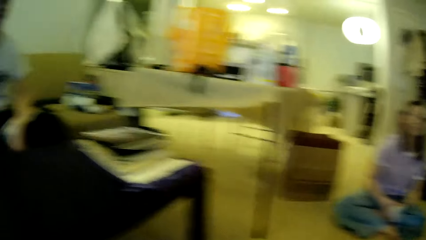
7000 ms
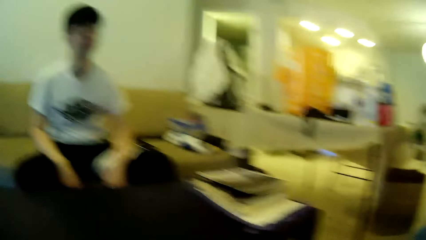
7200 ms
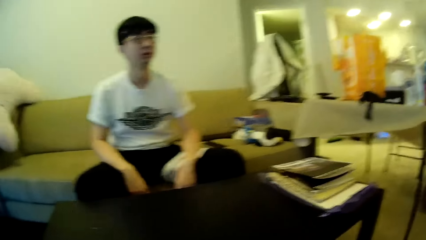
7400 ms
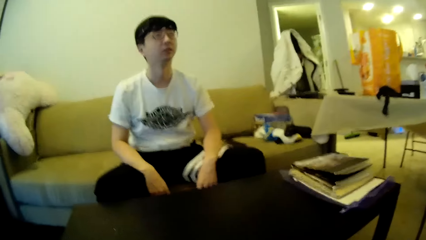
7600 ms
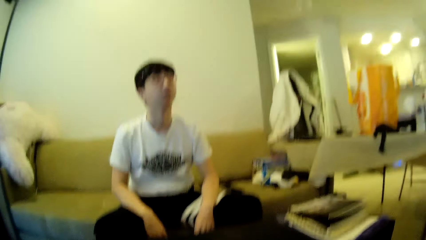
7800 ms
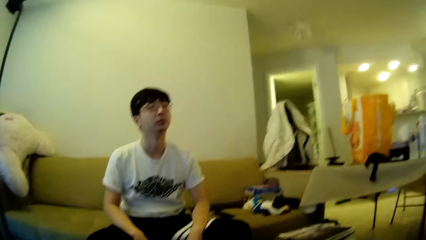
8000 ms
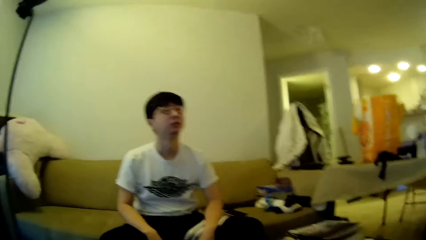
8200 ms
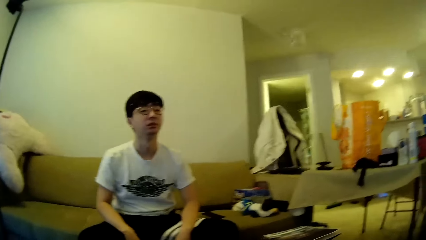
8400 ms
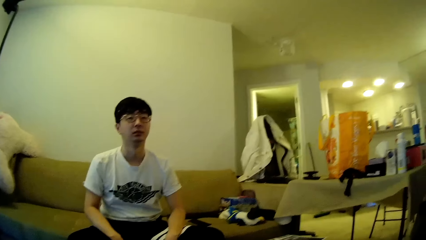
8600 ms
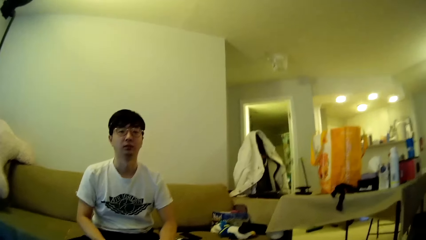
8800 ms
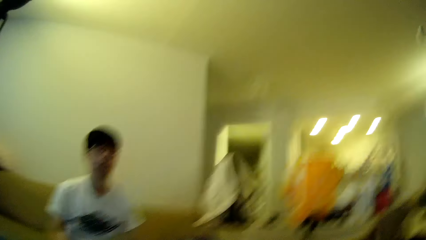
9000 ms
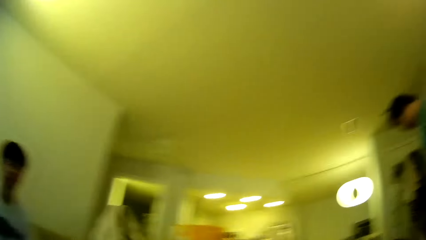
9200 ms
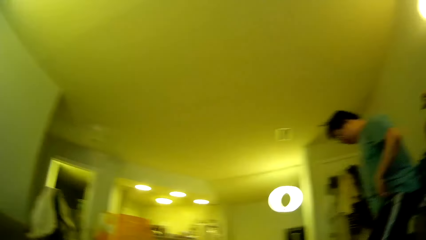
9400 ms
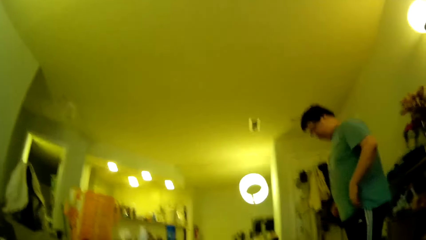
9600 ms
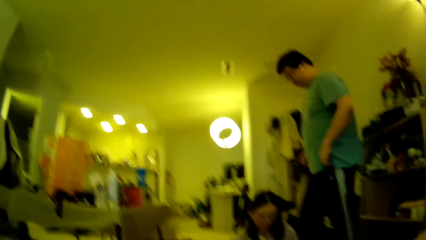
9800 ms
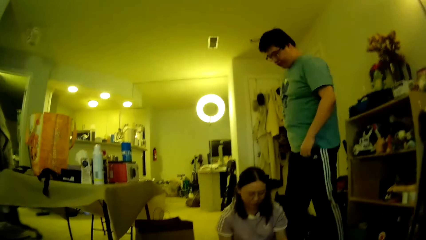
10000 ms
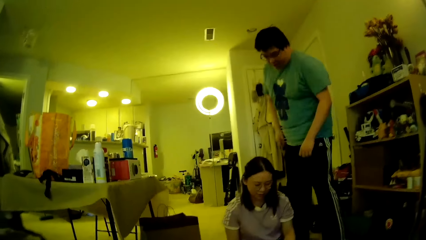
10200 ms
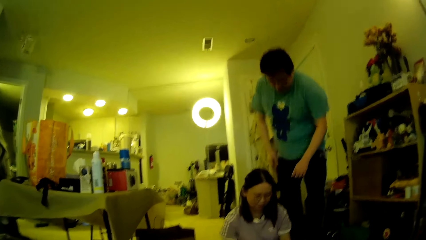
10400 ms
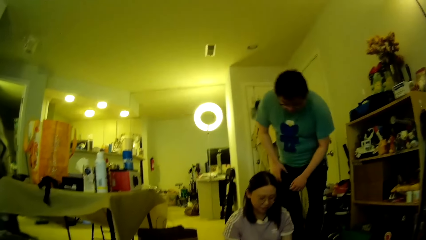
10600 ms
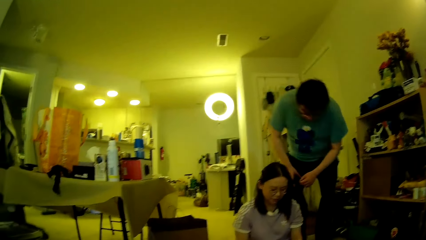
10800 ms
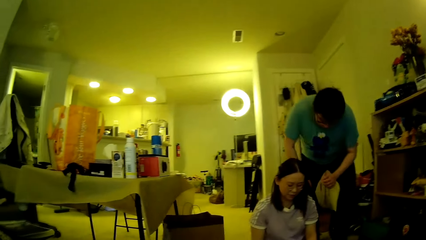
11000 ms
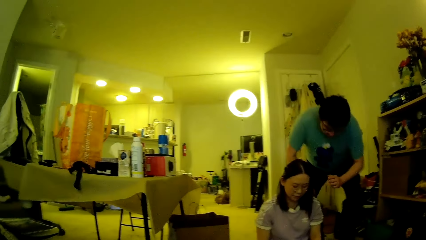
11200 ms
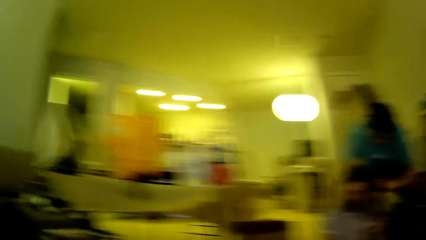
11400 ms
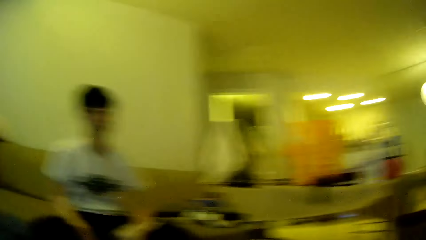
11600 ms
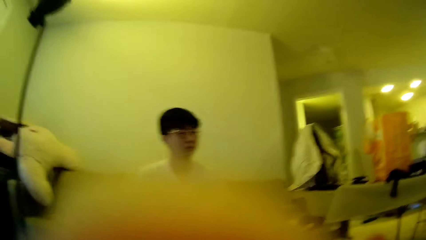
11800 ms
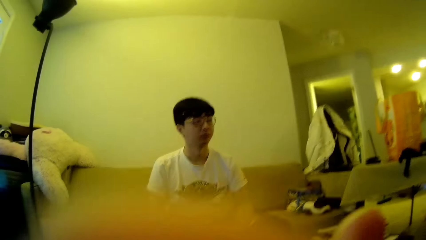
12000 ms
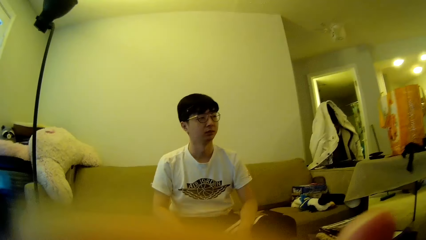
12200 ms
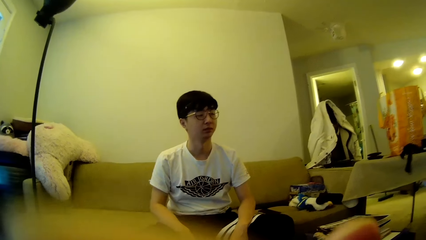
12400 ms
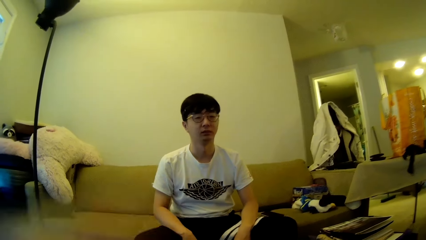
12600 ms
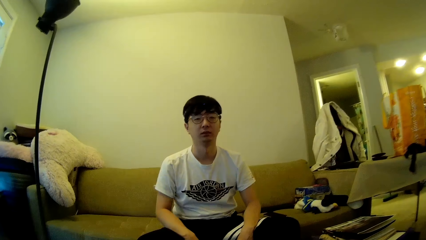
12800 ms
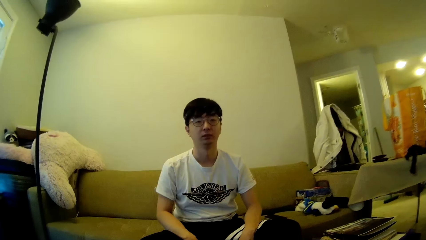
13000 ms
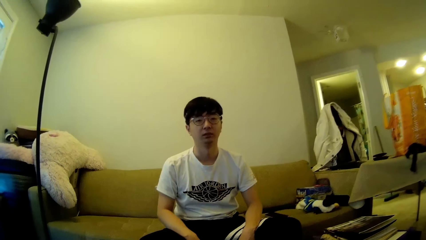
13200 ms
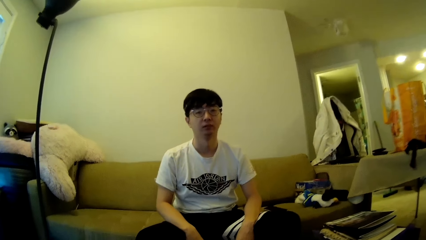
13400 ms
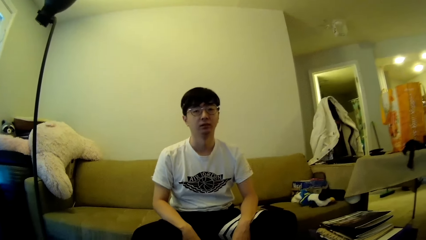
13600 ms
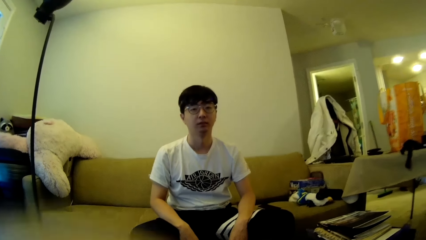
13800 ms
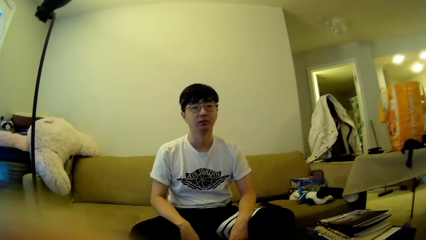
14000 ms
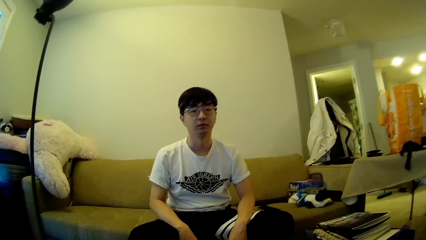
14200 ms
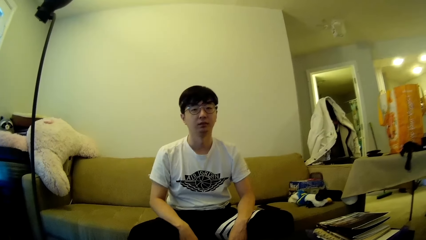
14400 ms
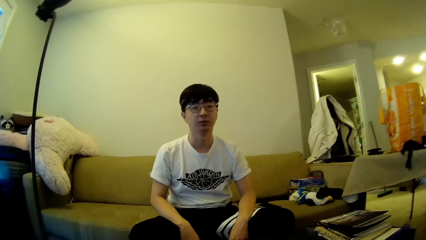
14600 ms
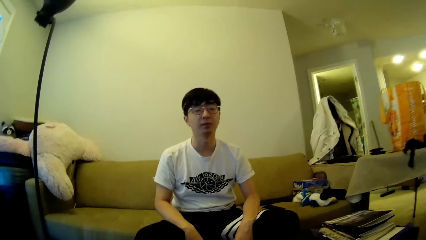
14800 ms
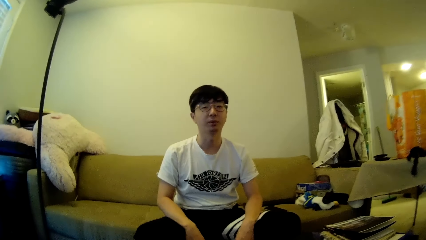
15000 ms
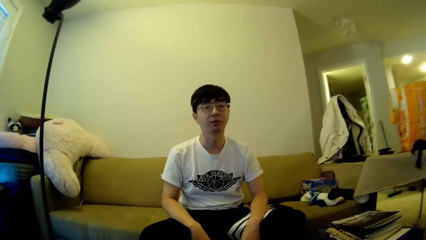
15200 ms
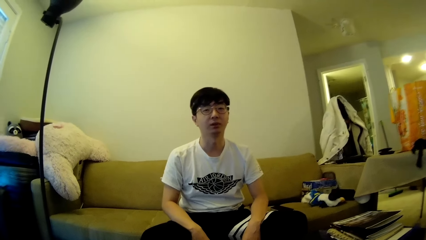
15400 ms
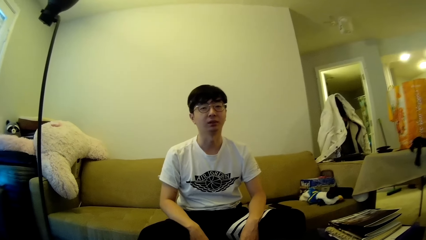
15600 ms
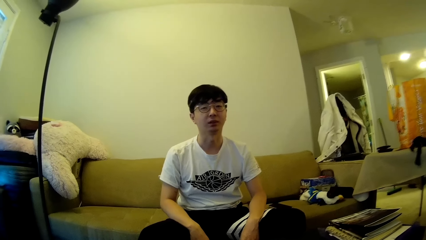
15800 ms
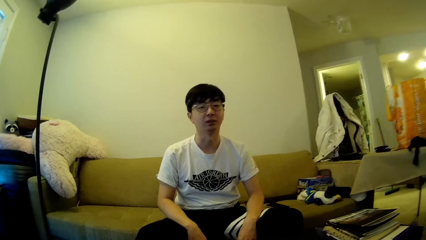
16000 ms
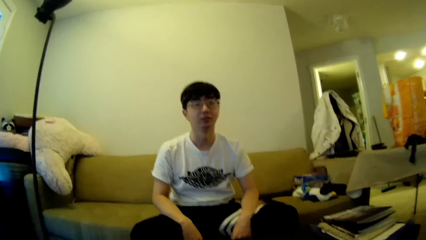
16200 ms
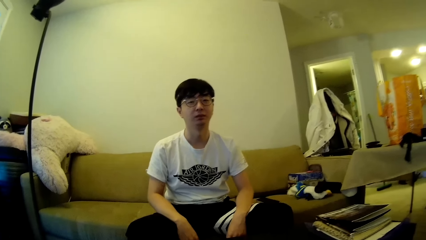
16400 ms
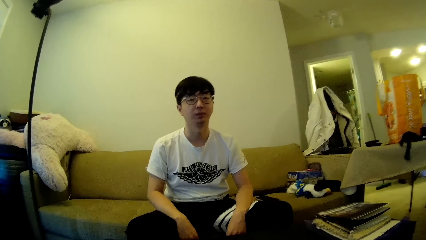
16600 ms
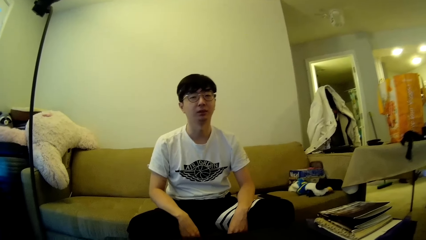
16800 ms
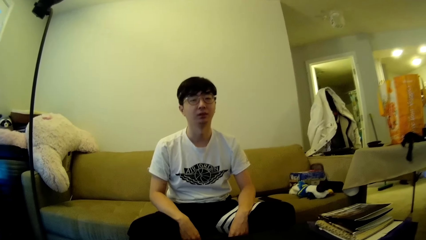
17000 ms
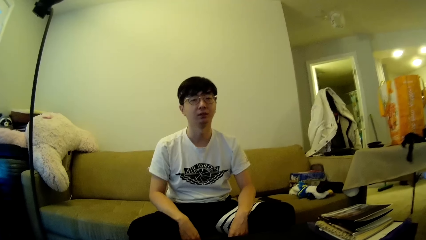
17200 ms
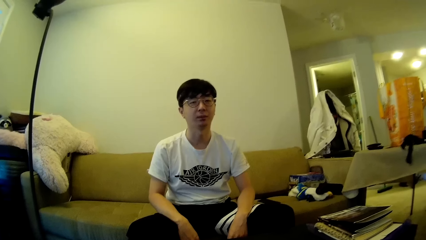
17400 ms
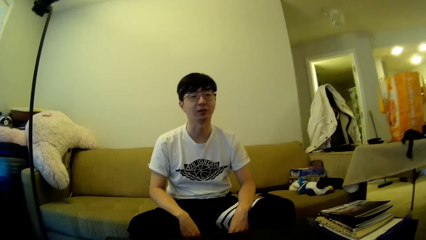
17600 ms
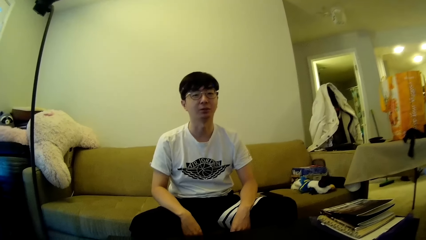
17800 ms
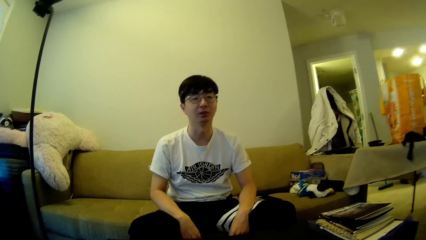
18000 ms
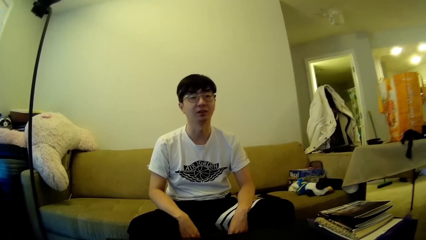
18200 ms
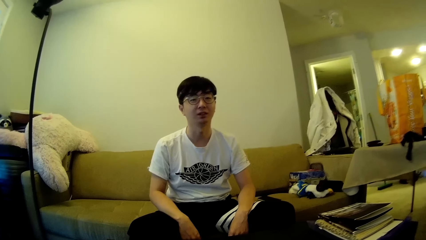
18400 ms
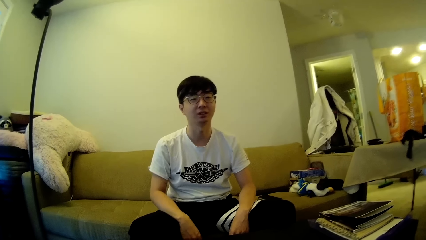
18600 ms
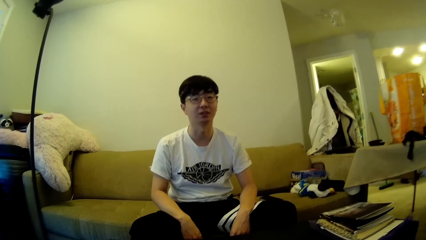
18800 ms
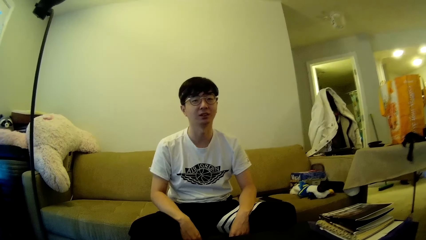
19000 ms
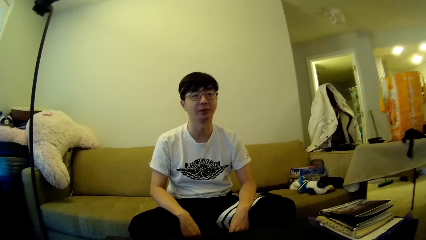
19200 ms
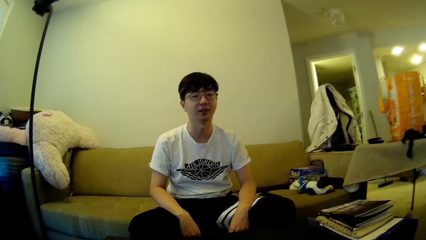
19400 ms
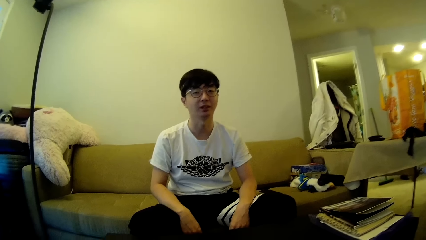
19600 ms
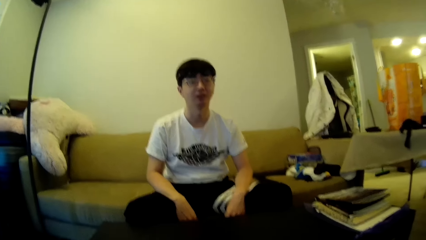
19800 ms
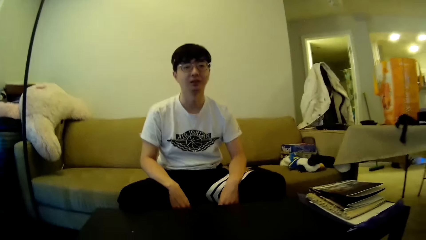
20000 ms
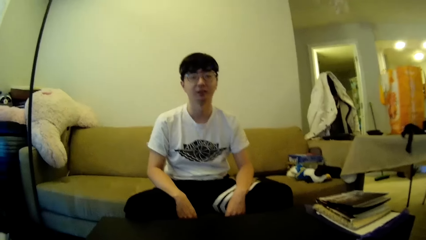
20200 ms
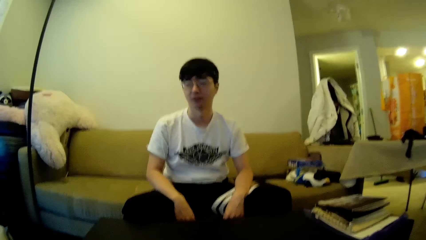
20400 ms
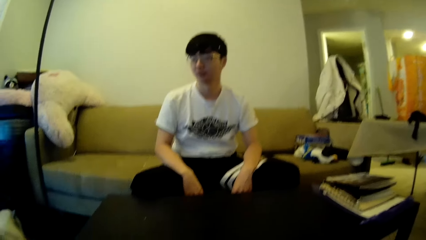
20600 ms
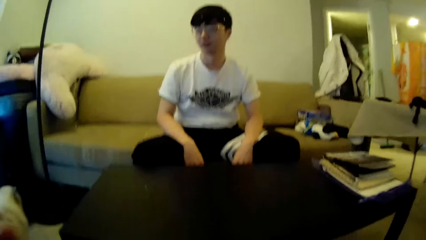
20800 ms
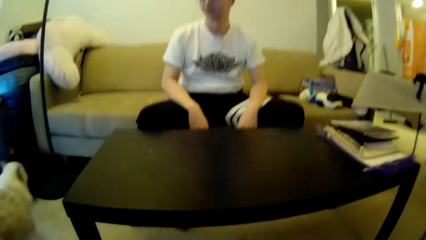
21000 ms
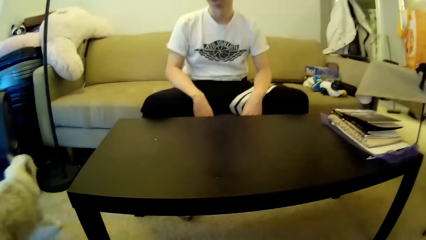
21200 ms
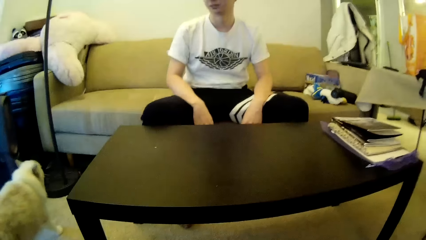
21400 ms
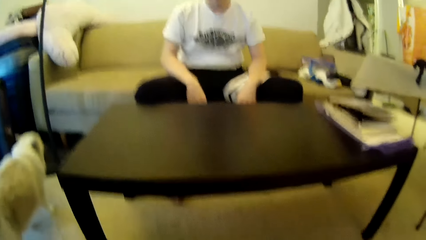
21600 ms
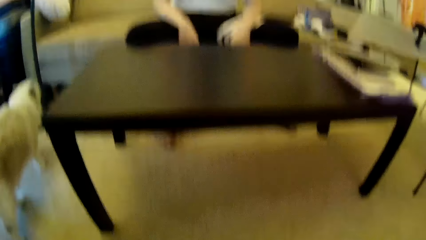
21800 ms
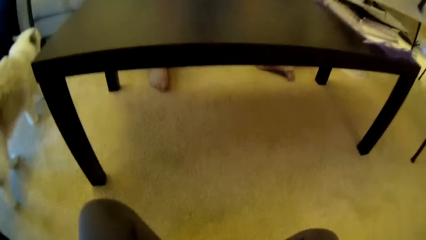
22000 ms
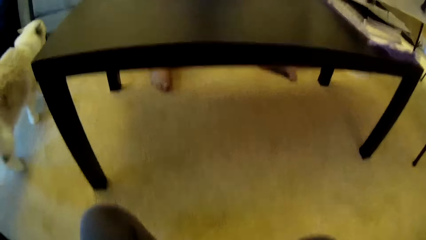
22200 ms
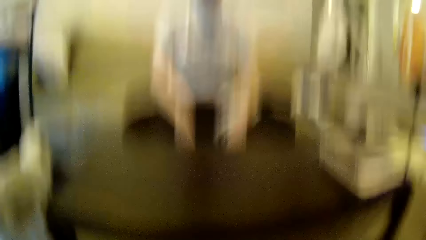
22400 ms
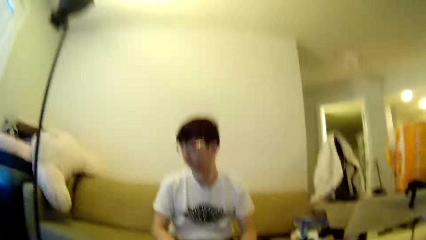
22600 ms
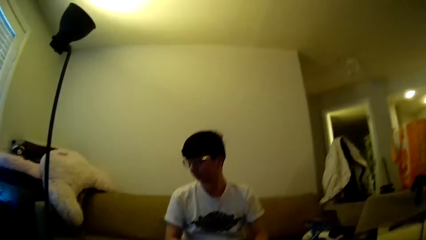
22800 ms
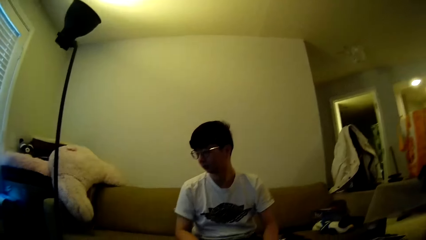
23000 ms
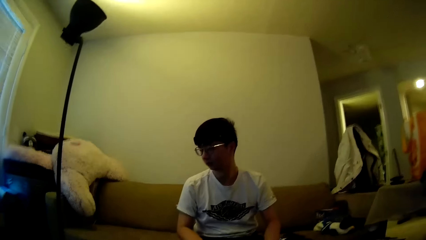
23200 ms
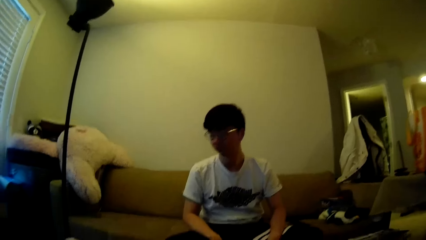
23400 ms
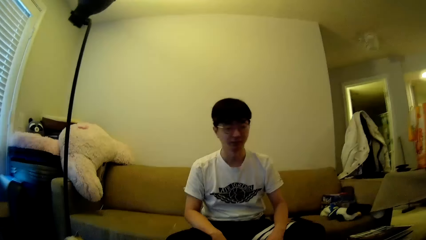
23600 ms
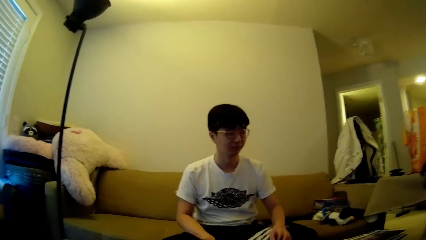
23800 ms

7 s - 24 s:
The camera wearer looks around. A man appears. The man walks behind a woman. The man sits down. The man bends behind the woman. The camera wearer looks around. They move the hand. They converse with another man. They adjust hands. The other man looks around. The camera wearer looks around.
